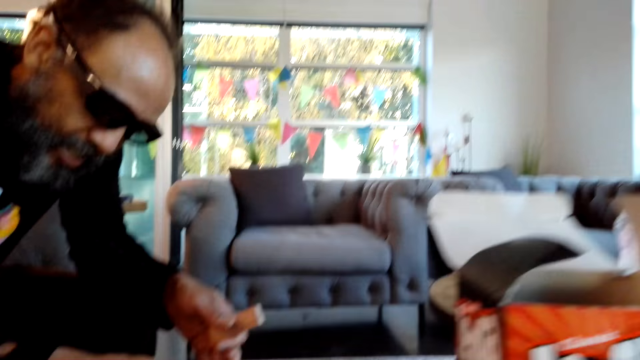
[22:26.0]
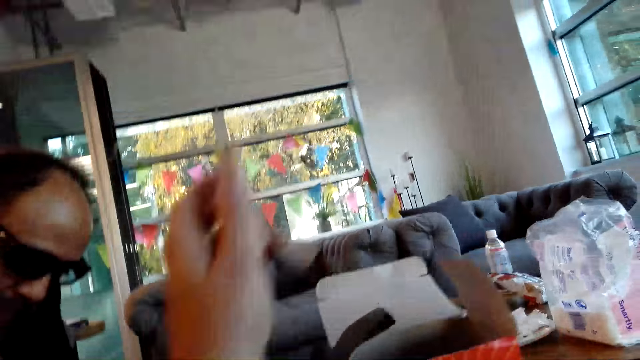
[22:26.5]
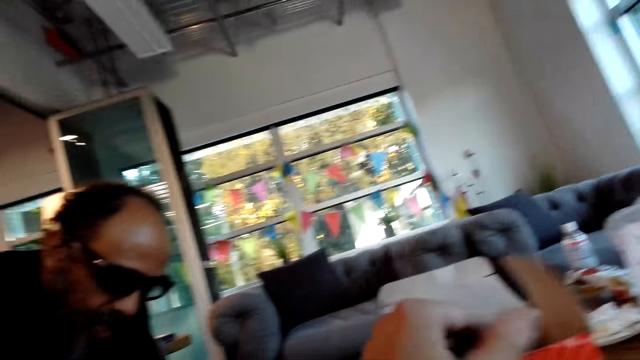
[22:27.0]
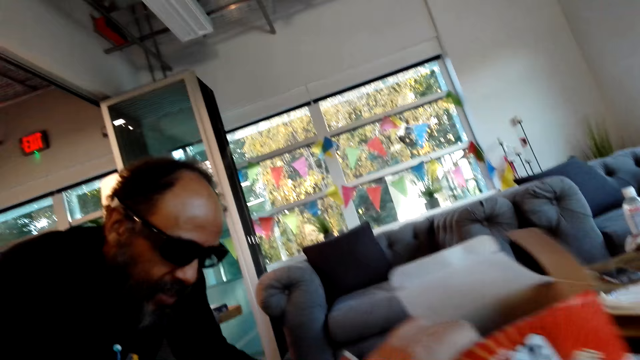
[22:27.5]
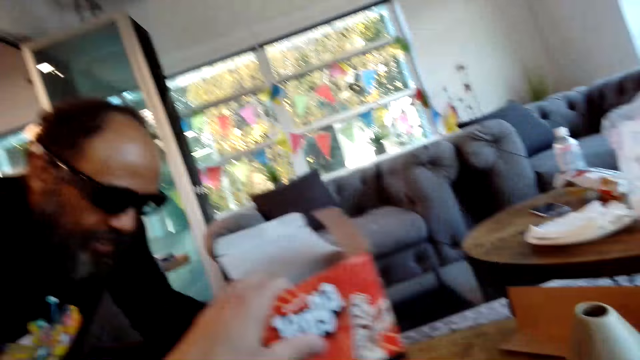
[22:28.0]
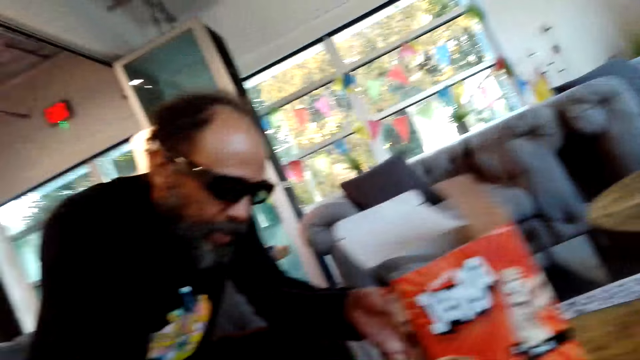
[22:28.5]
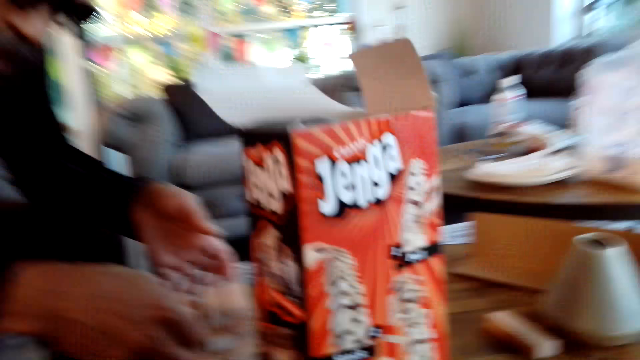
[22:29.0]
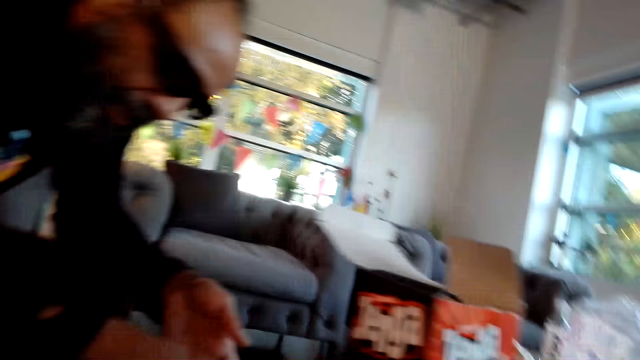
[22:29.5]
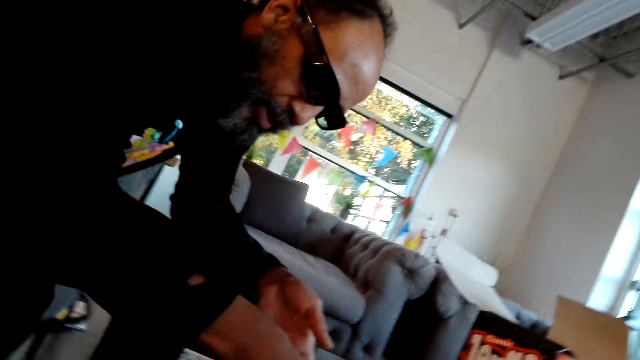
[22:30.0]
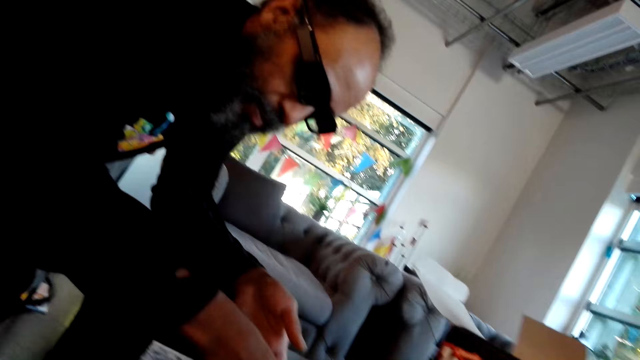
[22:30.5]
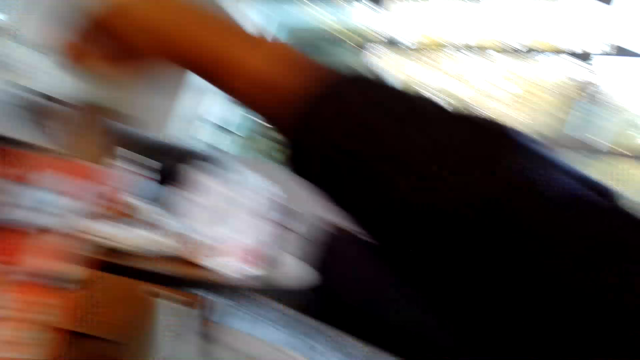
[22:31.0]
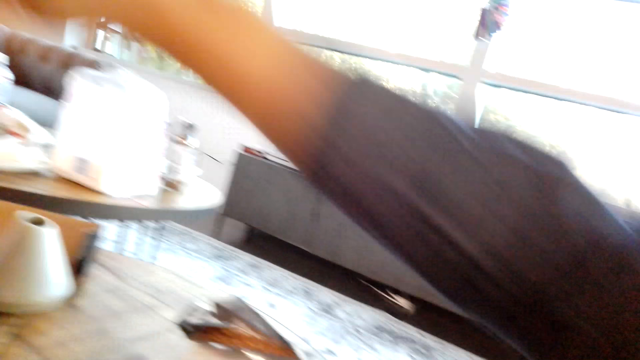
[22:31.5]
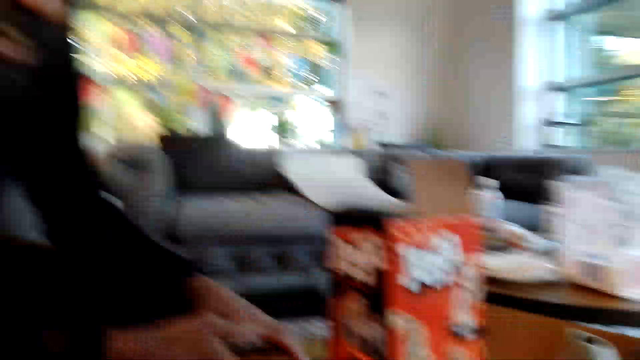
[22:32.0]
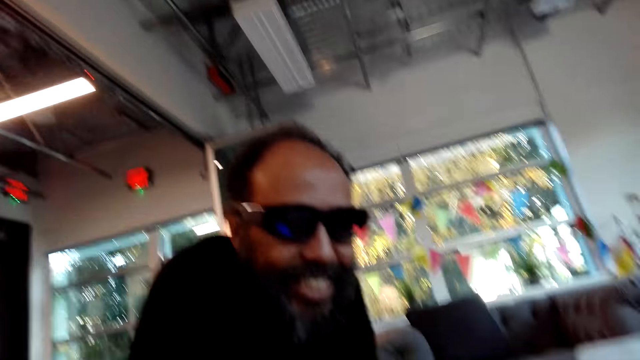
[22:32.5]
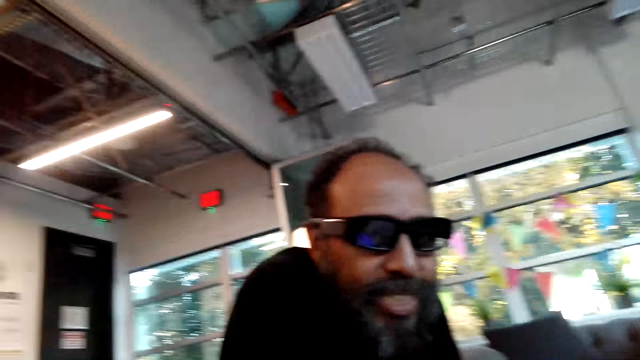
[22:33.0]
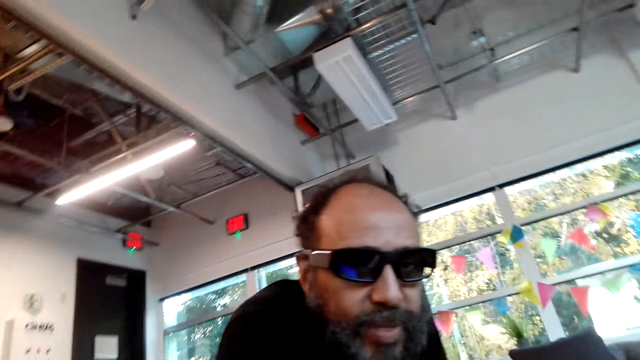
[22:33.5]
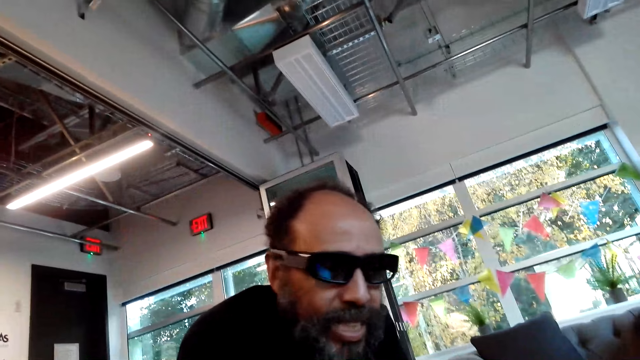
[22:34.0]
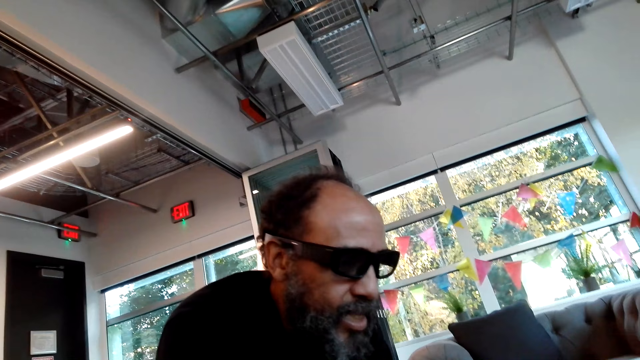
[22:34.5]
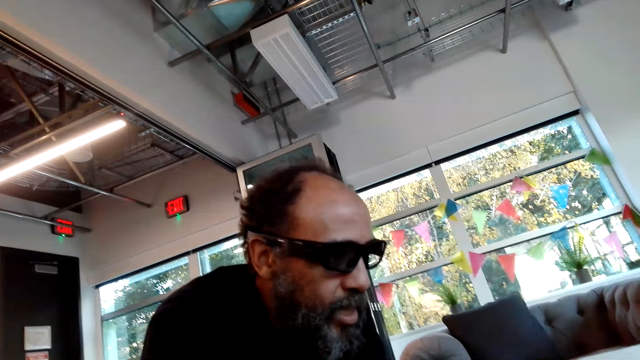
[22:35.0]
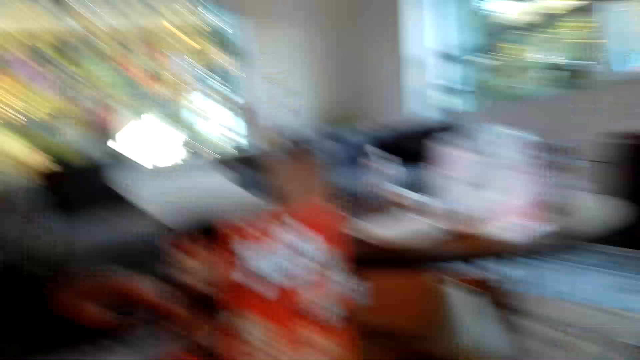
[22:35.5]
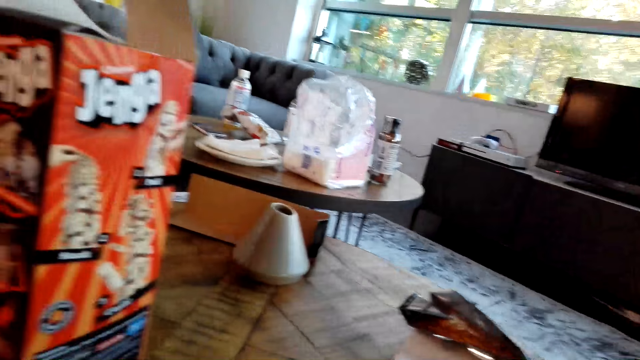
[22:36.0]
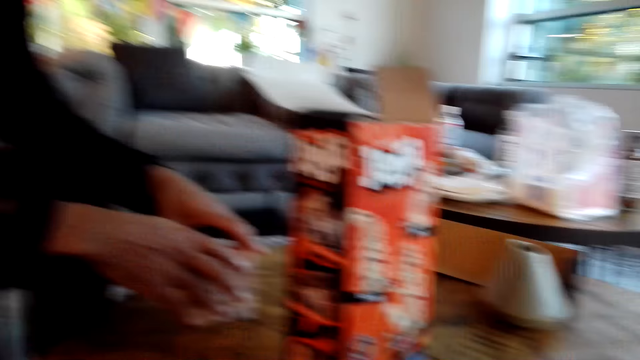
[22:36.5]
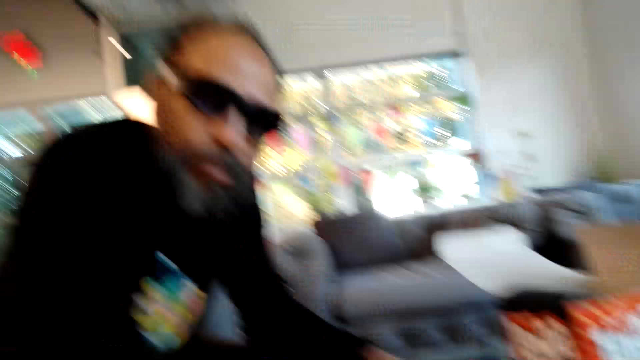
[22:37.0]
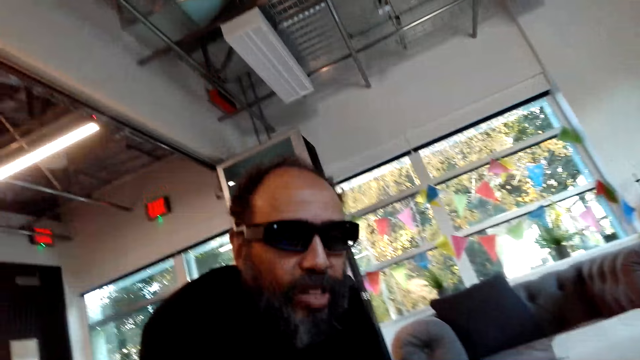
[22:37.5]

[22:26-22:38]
The camera wearer looks around. They put a wood block in the box. They move the box. They look around. They put the jenga blocks in the box.

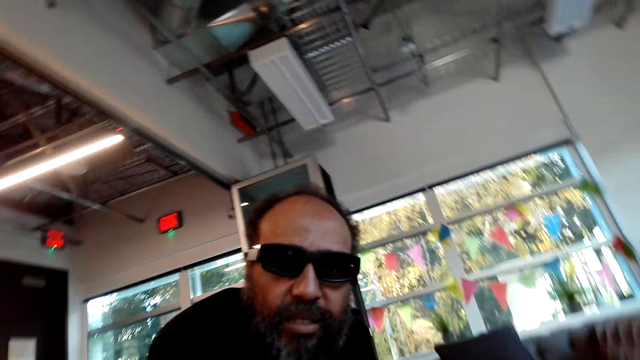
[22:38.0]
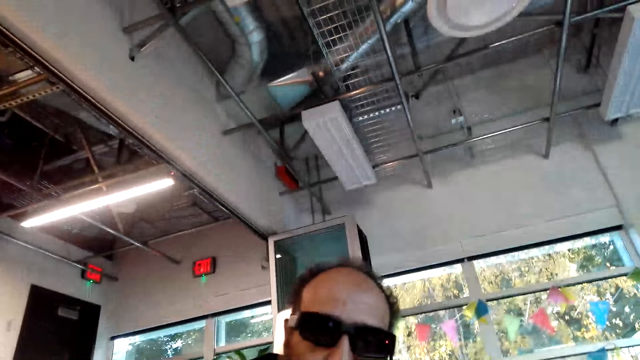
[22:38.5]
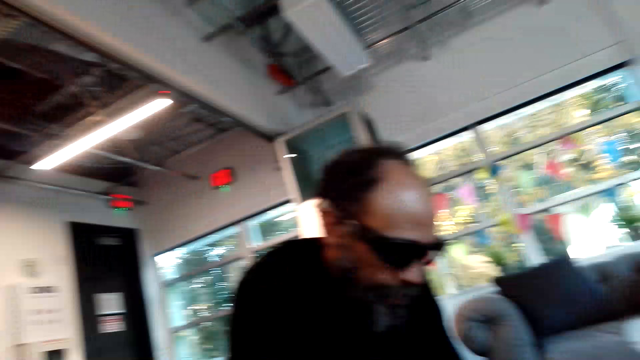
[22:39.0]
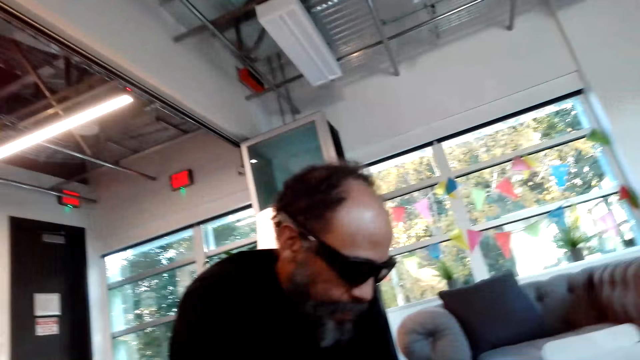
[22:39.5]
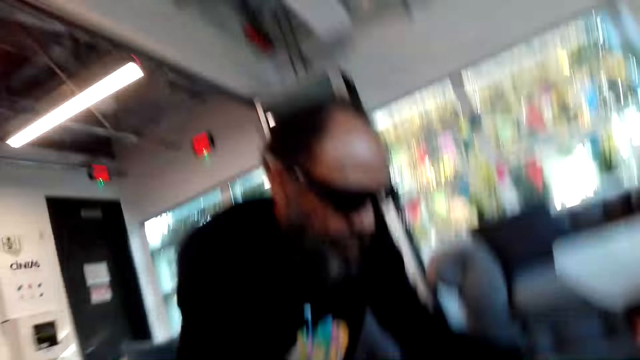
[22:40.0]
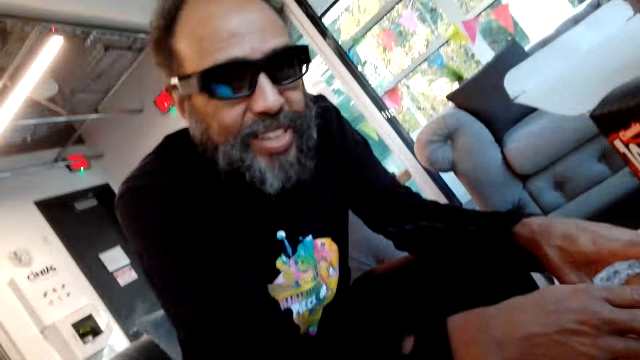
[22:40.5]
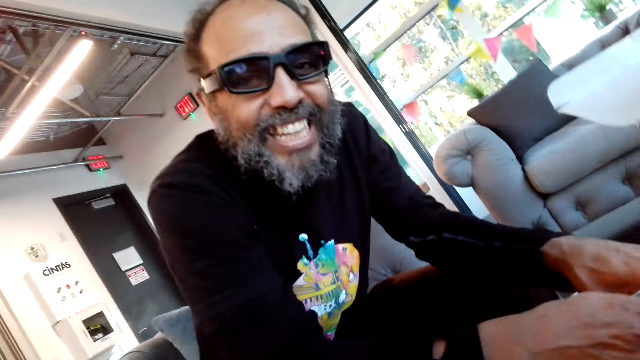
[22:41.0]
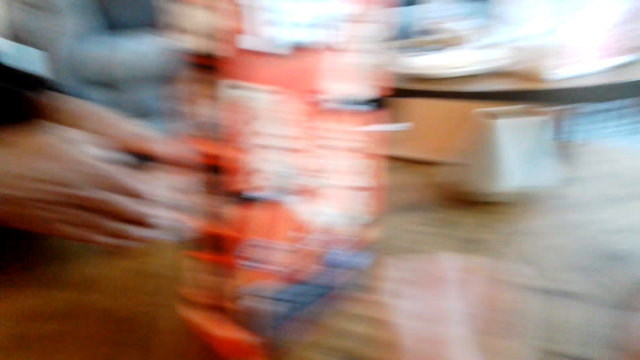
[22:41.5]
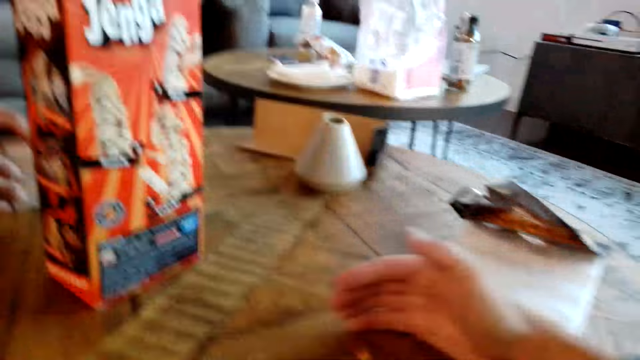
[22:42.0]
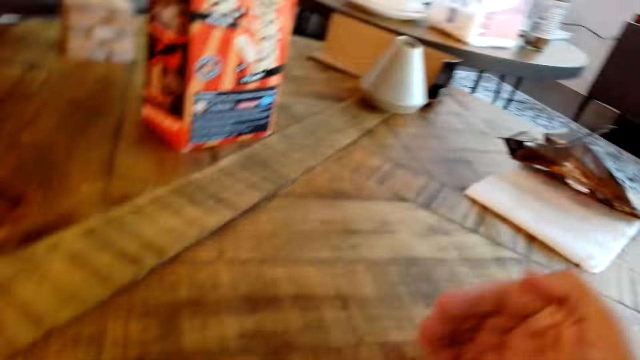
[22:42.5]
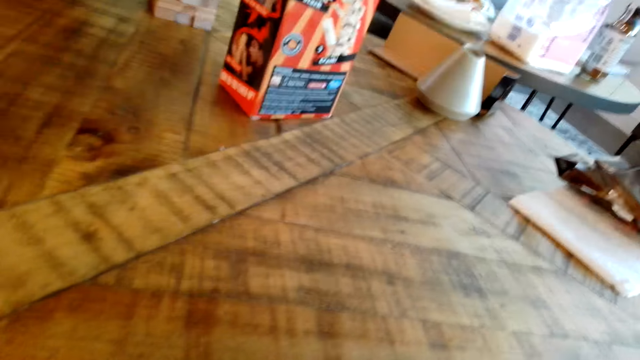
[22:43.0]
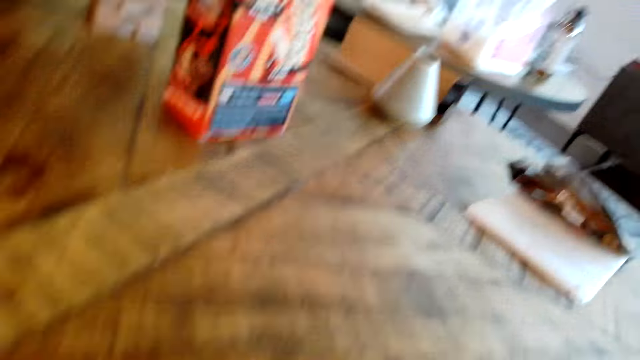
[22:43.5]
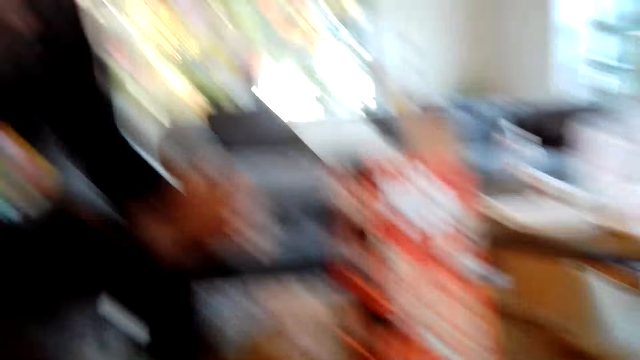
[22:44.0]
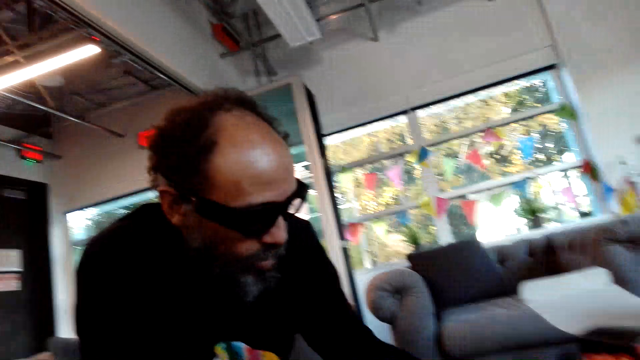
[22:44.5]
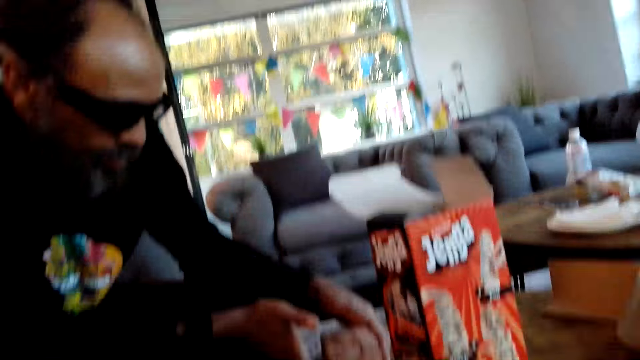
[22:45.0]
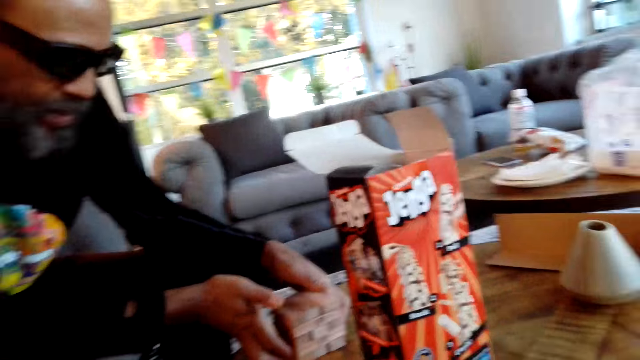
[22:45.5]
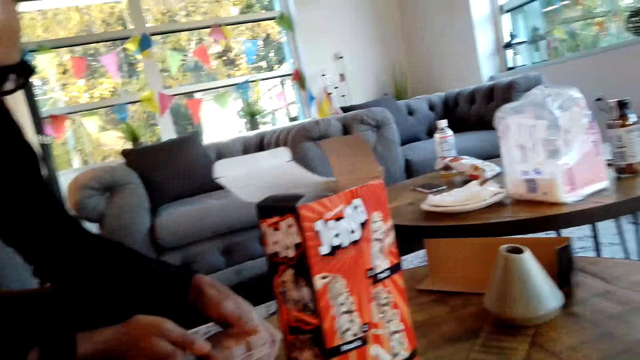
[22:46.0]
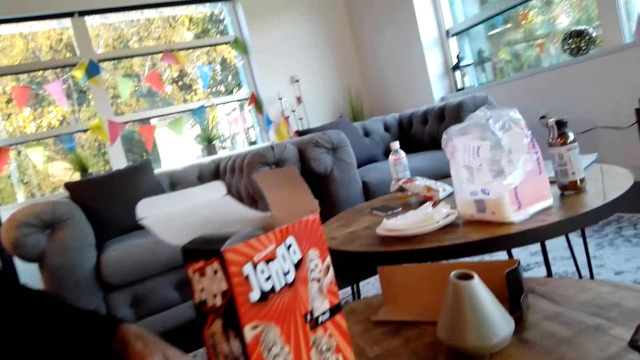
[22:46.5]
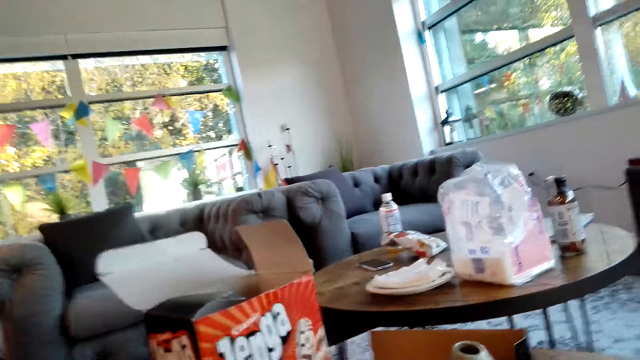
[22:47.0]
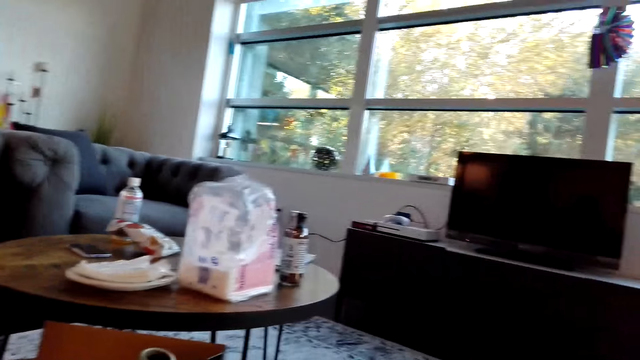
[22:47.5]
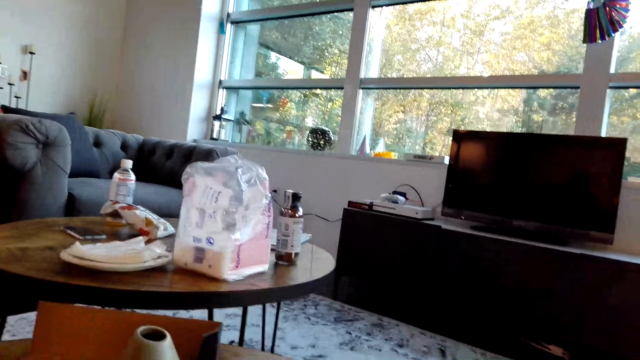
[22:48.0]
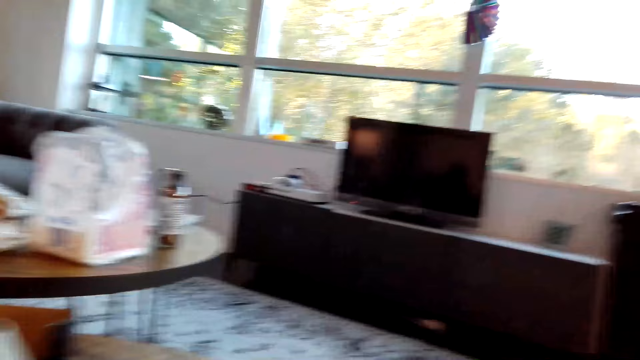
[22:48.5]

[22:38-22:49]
The camera wearer dusts off the table with his hand. A man holds pieces of jenga on the table.
